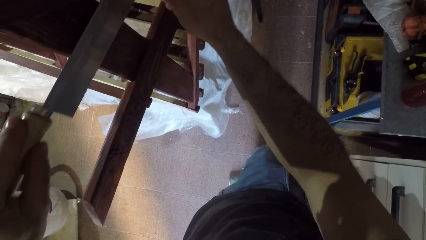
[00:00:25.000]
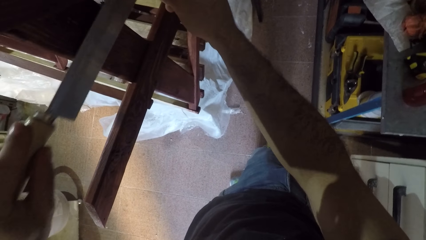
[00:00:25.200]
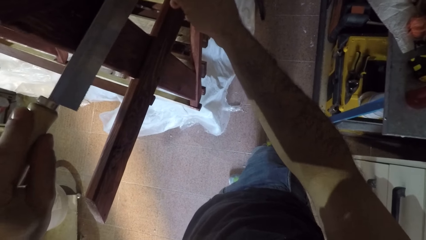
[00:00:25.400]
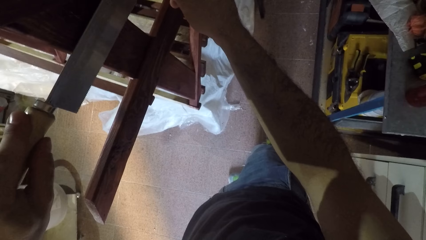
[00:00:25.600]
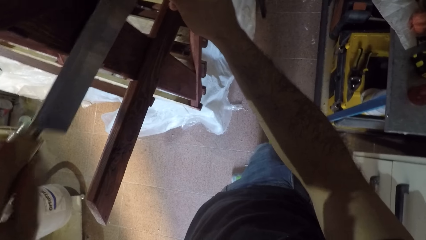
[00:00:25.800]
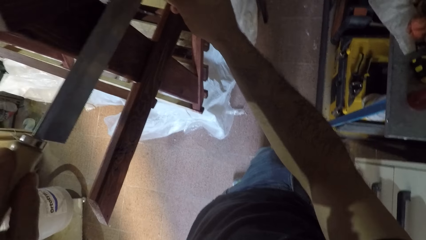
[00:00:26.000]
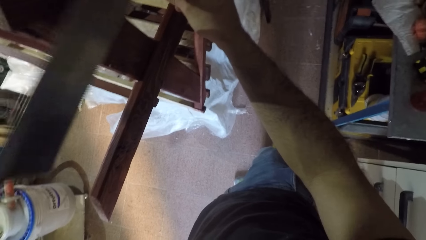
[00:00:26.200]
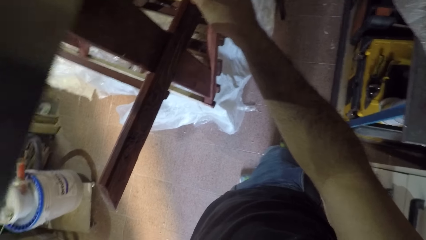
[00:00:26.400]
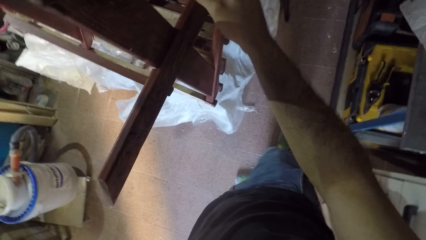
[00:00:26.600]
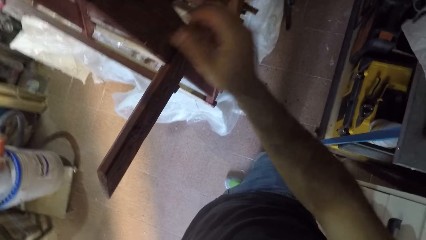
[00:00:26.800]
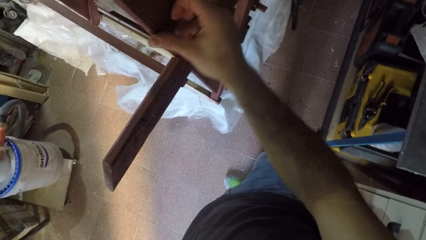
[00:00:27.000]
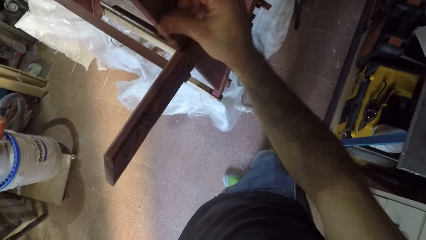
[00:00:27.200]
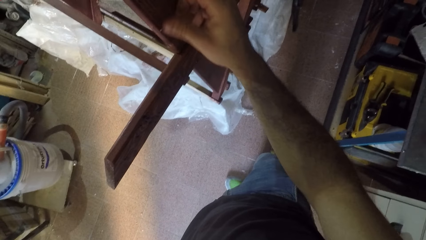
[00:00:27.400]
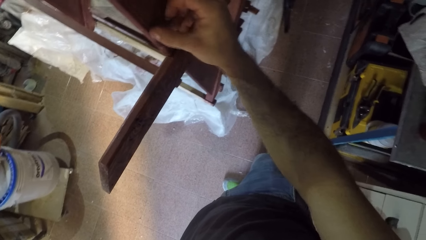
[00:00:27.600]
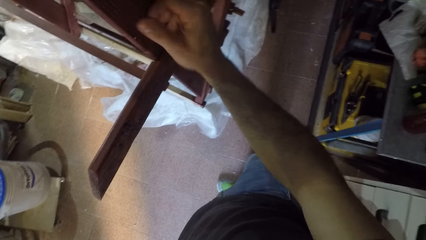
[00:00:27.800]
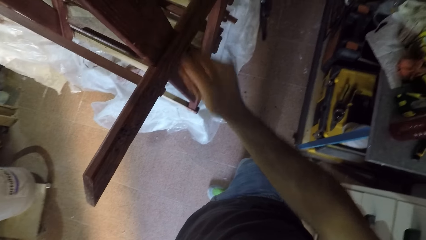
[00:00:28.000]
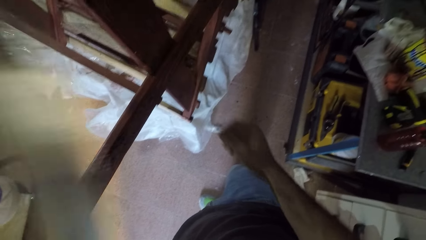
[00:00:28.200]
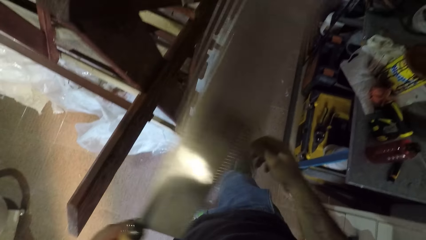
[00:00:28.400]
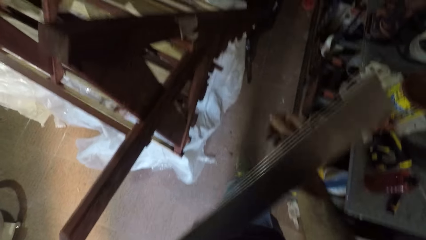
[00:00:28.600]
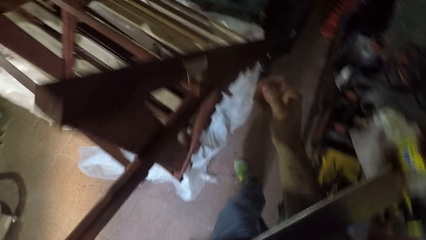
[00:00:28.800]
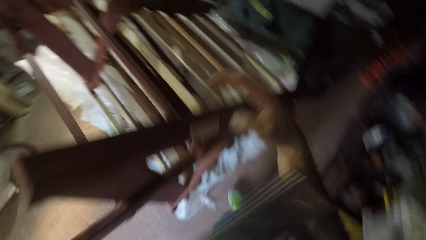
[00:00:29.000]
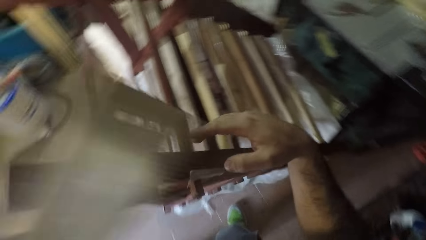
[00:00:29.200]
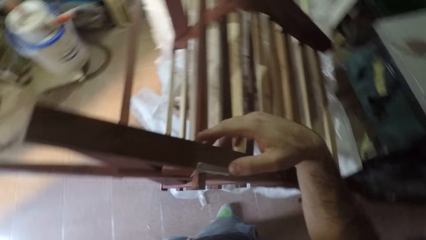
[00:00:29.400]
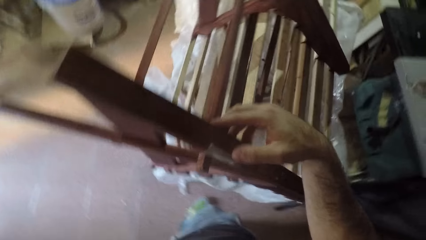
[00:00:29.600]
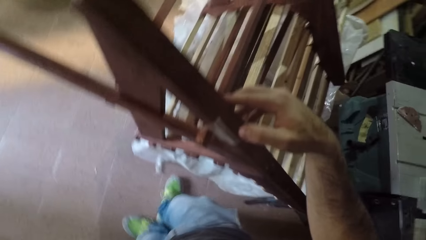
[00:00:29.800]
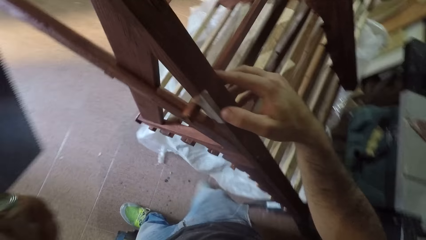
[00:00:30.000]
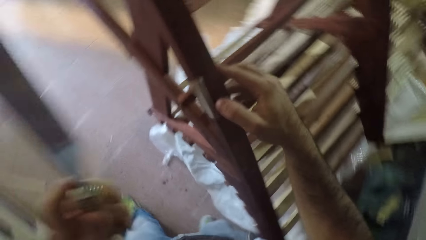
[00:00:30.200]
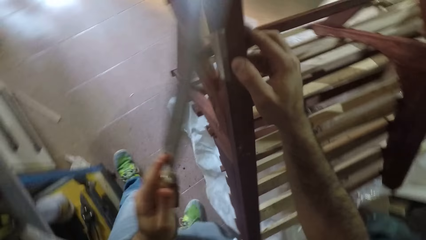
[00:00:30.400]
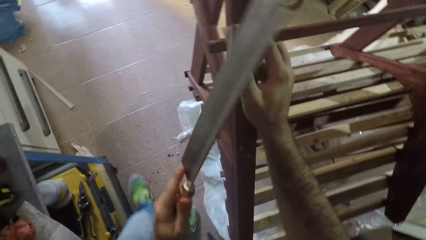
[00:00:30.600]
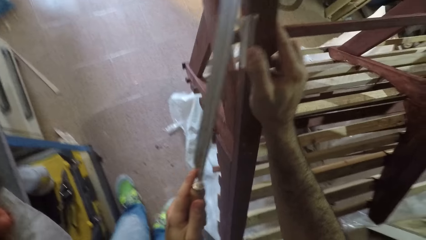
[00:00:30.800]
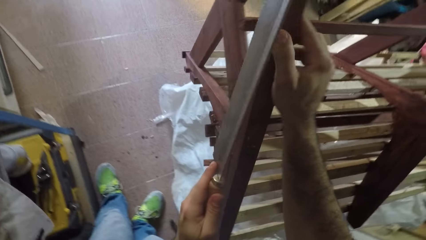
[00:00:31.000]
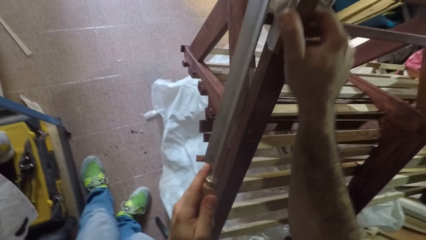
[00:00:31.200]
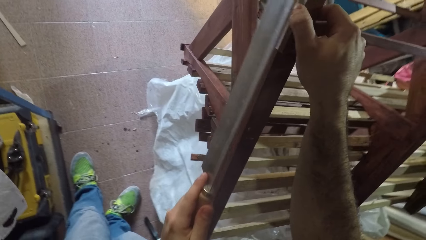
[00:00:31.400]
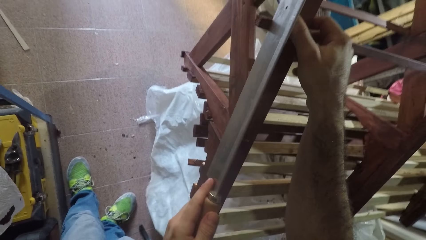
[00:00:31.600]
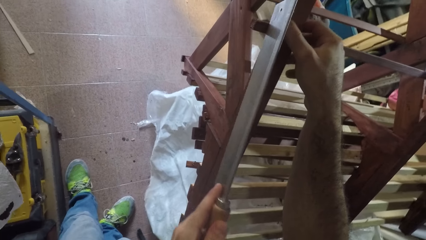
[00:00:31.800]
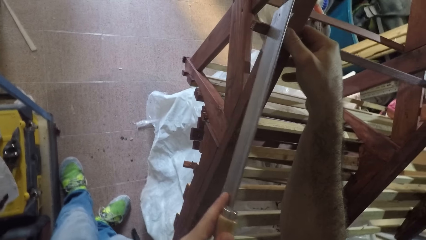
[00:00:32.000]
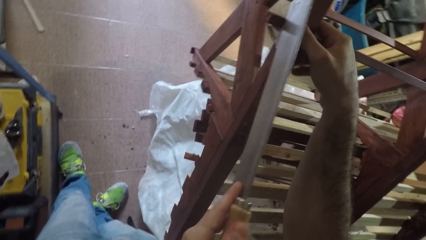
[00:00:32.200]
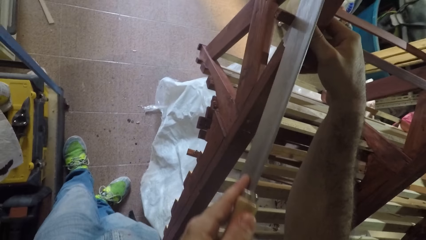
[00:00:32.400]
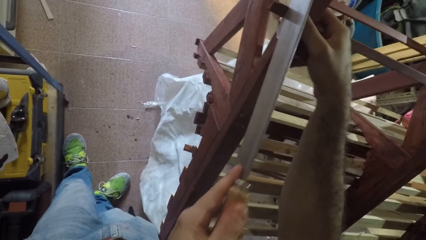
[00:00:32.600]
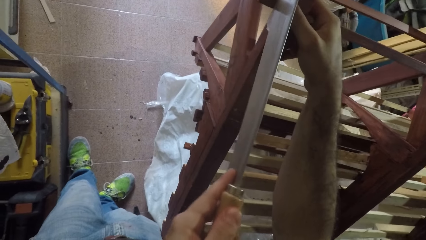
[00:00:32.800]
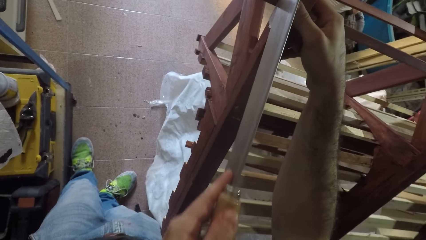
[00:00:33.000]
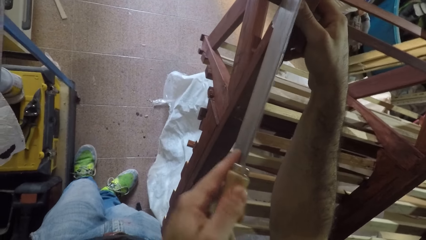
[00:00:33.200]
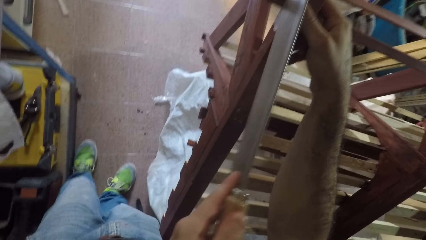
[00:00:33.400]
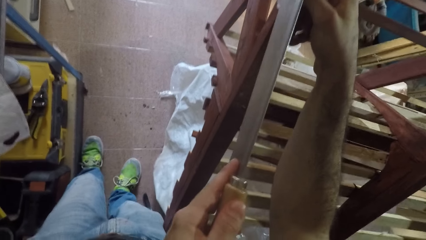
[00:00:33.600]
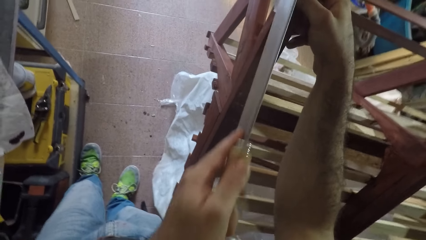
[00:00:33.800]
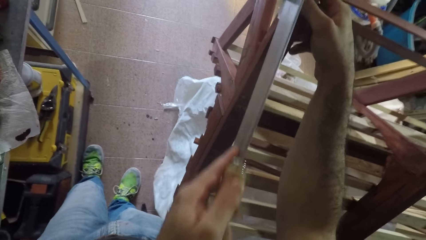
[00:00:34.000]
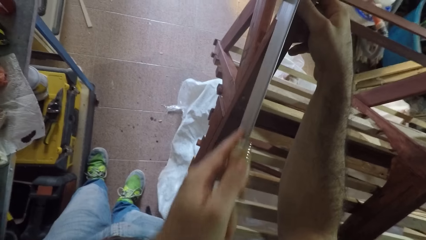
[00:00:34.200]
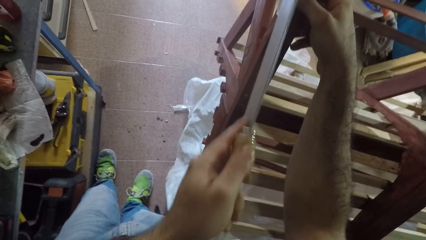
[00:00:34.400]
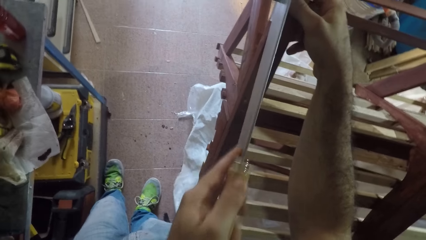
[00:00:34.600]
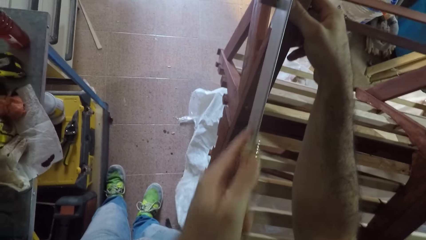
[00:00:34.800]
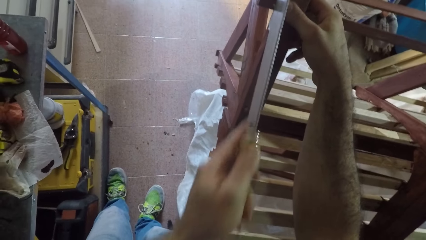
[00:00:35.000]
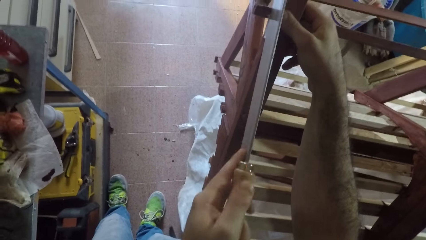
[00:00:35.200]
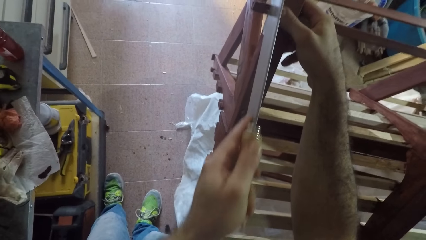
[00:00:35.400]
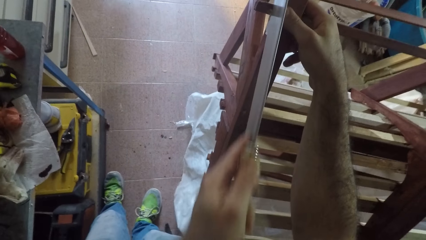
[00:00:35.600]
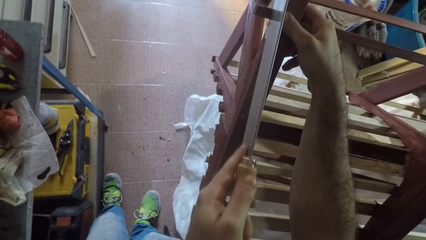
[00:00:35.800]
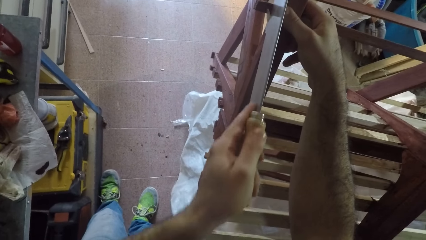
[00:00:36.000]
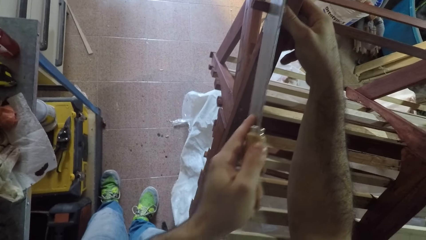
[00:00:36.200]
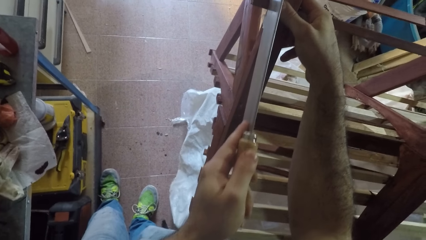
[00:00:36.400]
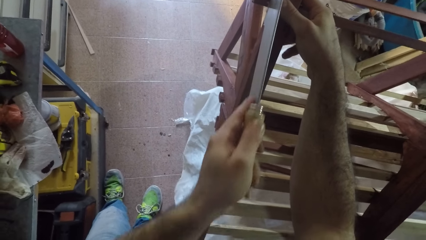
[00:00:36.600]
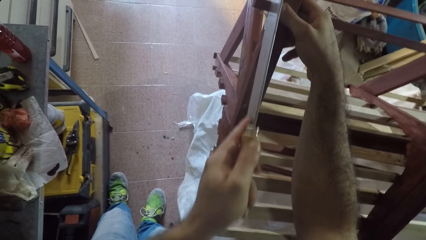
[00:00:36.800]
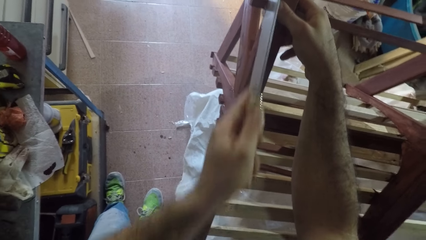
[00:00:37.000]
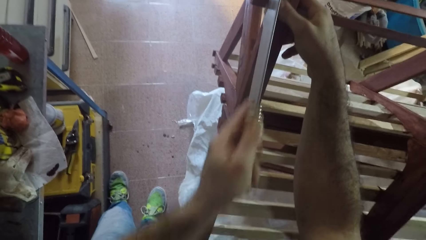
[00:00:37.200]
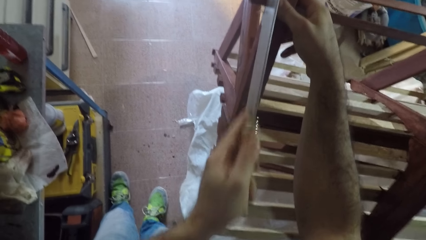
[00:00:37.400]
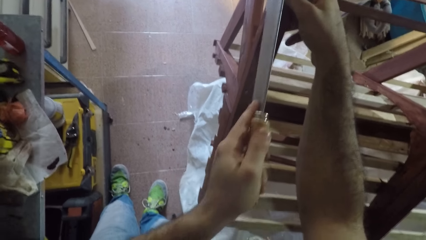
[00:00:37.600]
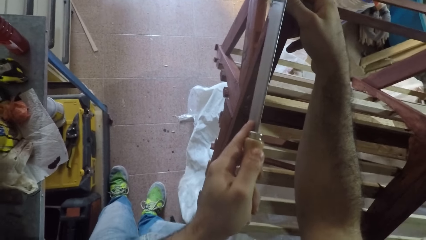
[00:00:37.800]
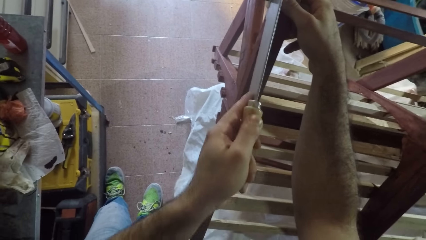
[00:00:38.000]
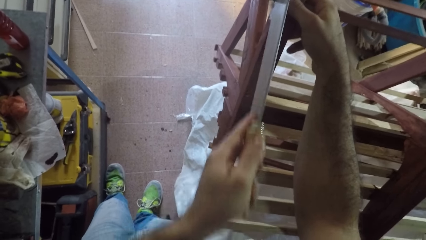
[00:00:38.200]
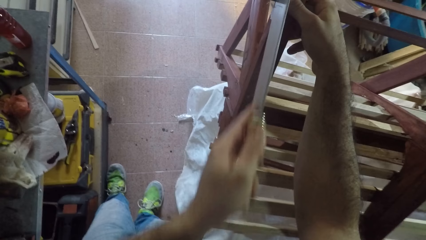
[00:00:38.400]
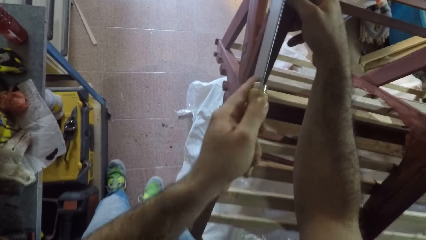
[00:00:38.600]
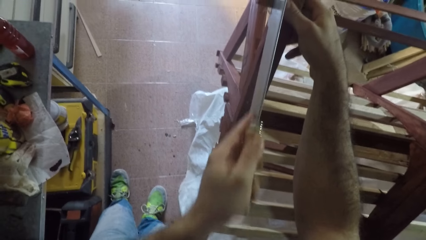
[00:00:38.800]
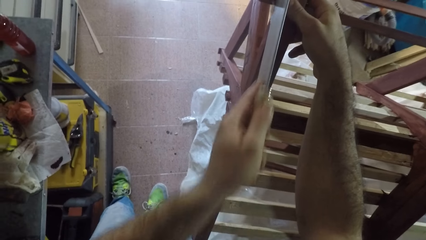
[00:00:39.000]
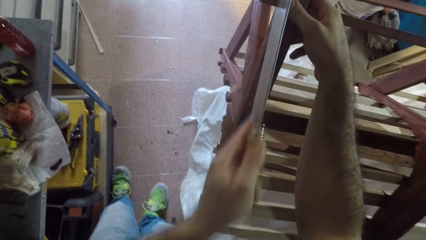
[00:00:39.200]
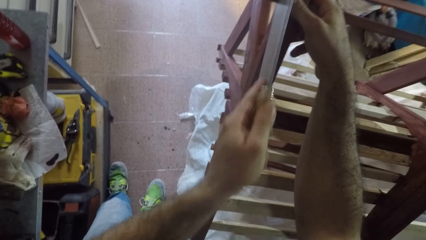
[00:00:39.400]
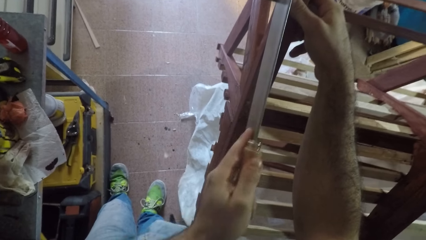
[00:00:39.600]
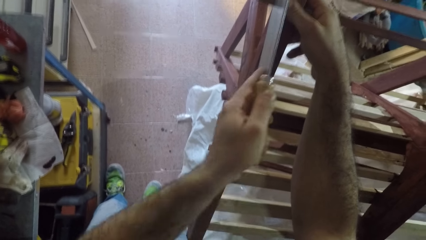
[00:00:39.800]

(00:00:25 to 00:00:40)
The camera wearer touches a part of the wooden structure with his right hand. He lifts the saw and rubs the frame. He cuts a portion of the wooden structure with the hand saw. He places the saw on the frame.
